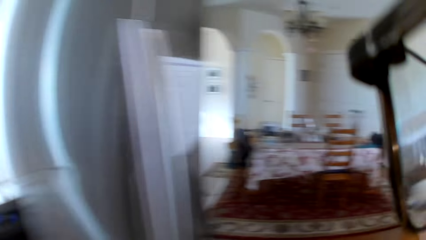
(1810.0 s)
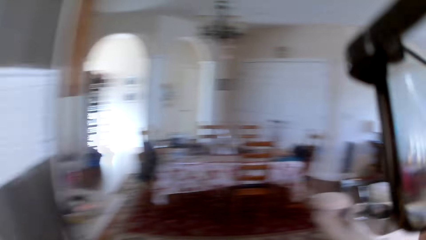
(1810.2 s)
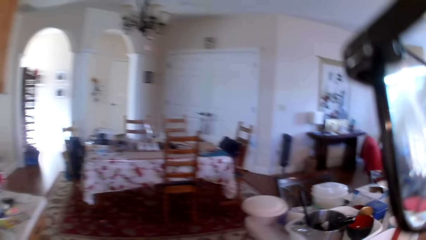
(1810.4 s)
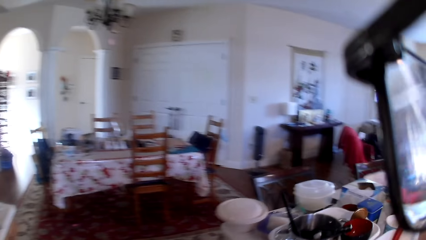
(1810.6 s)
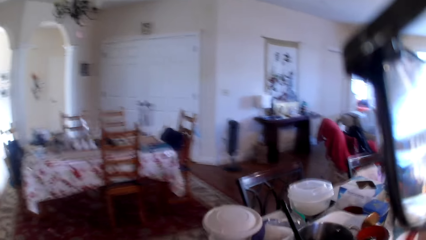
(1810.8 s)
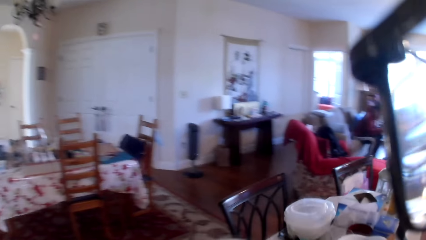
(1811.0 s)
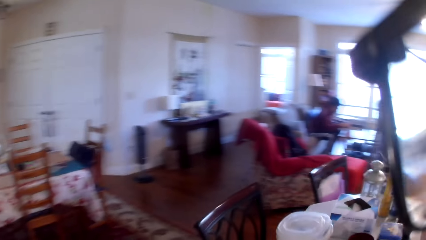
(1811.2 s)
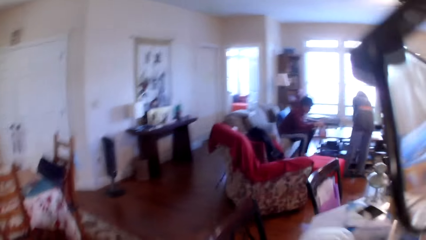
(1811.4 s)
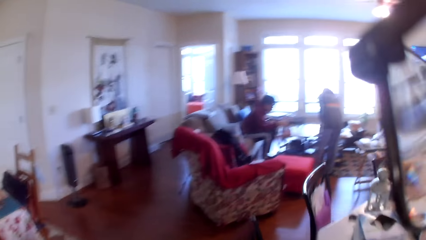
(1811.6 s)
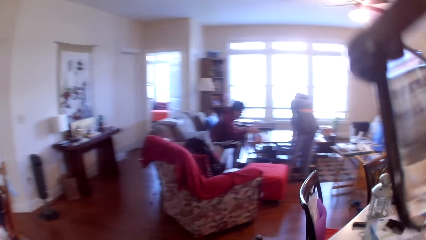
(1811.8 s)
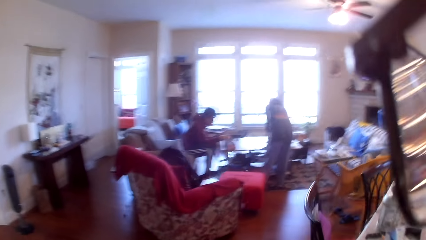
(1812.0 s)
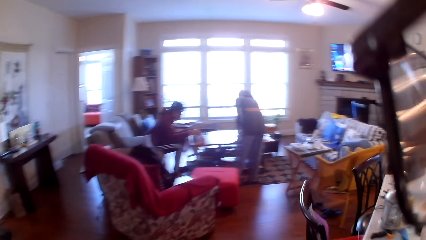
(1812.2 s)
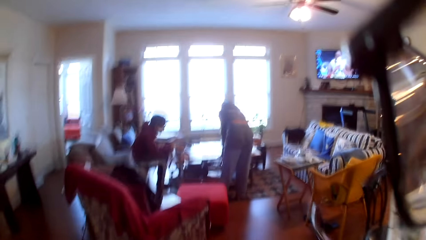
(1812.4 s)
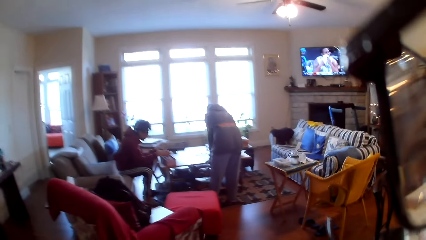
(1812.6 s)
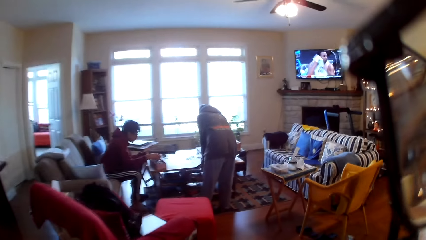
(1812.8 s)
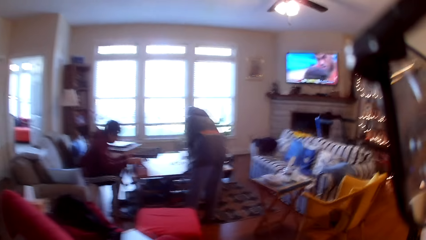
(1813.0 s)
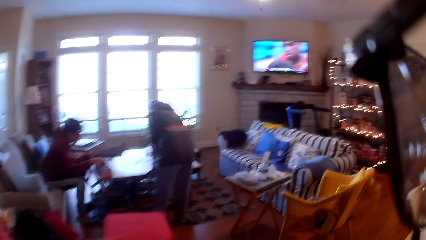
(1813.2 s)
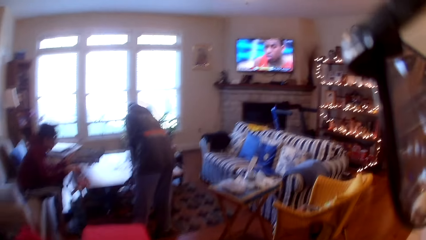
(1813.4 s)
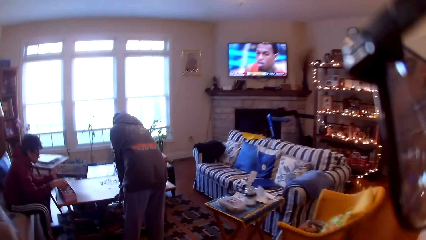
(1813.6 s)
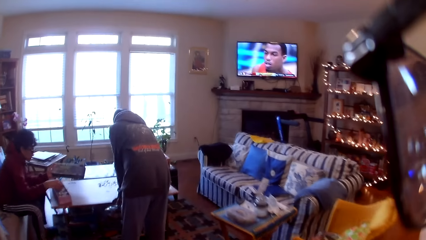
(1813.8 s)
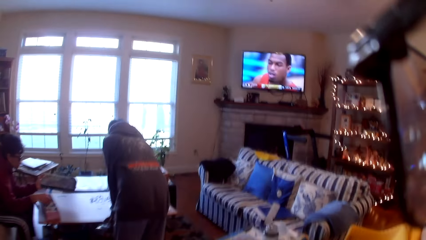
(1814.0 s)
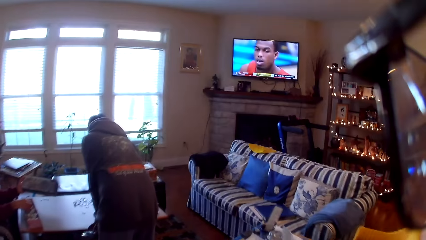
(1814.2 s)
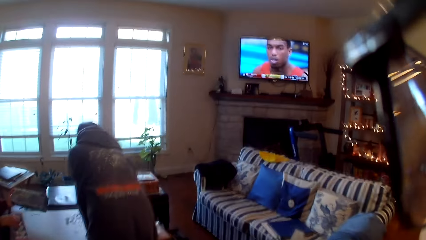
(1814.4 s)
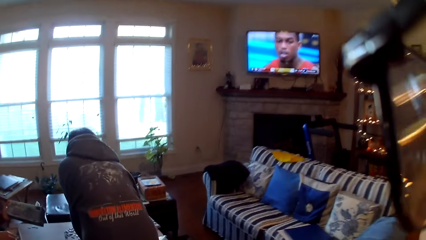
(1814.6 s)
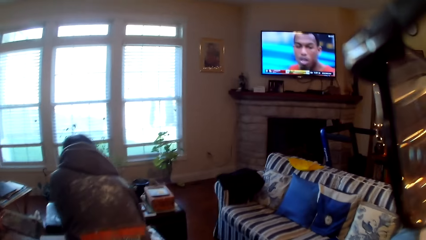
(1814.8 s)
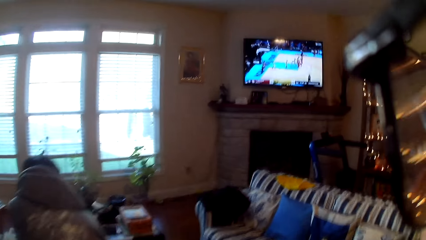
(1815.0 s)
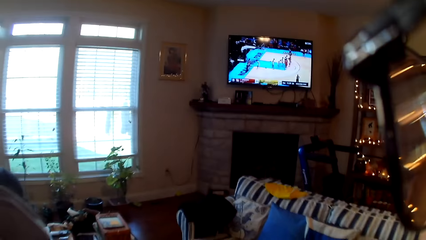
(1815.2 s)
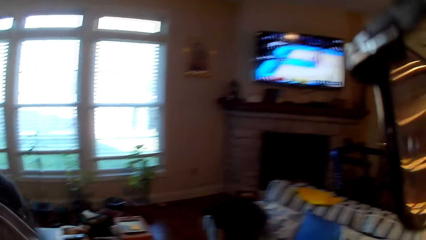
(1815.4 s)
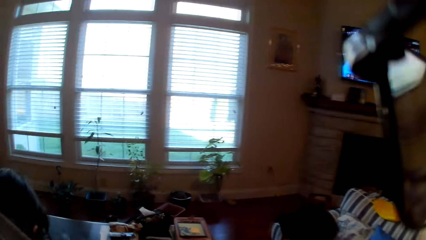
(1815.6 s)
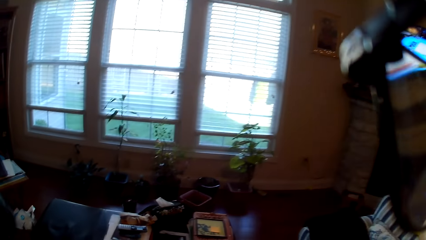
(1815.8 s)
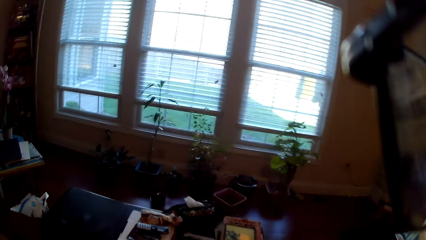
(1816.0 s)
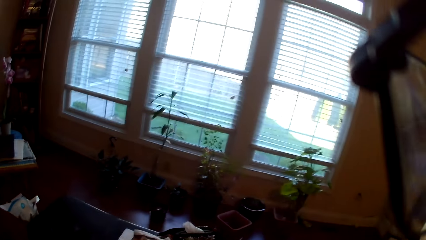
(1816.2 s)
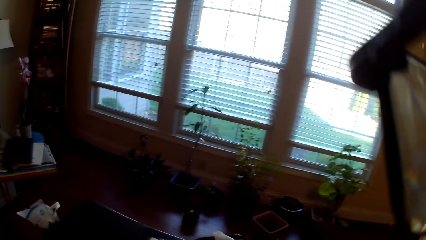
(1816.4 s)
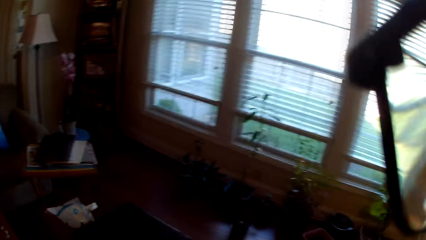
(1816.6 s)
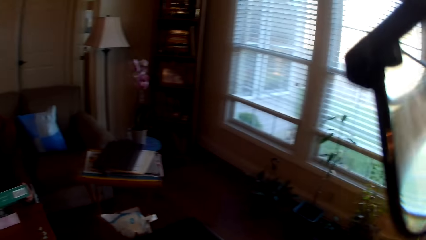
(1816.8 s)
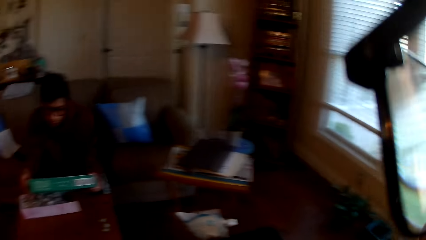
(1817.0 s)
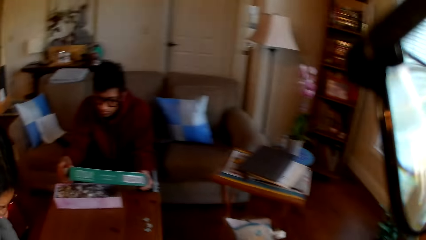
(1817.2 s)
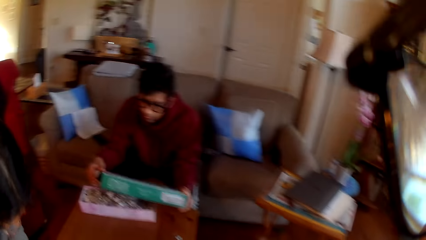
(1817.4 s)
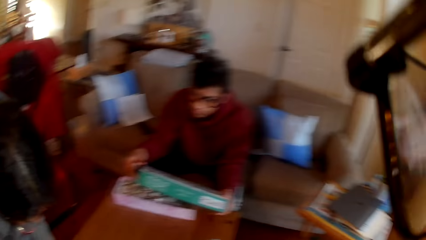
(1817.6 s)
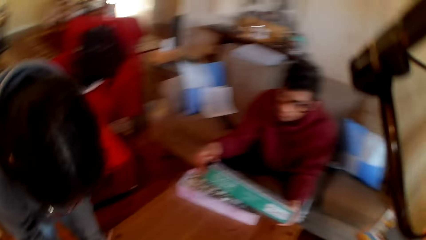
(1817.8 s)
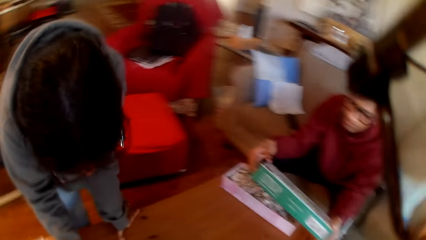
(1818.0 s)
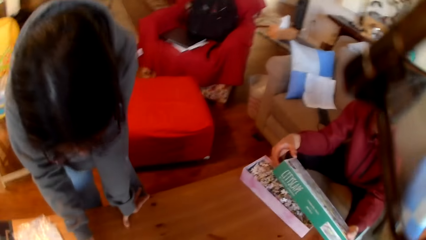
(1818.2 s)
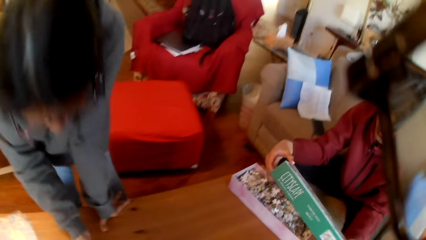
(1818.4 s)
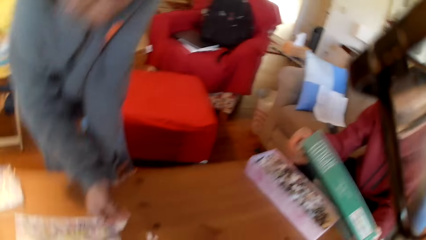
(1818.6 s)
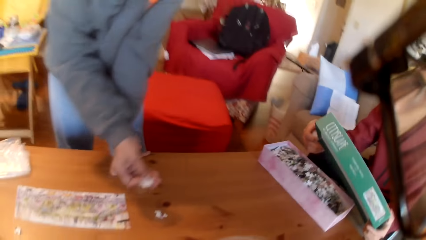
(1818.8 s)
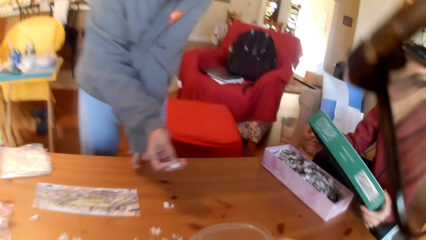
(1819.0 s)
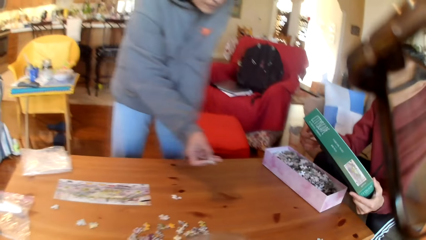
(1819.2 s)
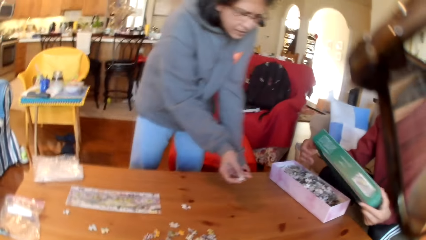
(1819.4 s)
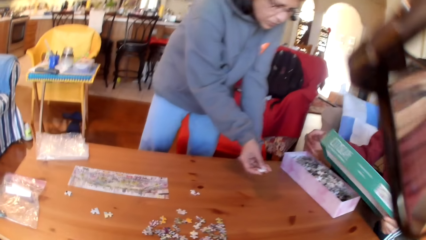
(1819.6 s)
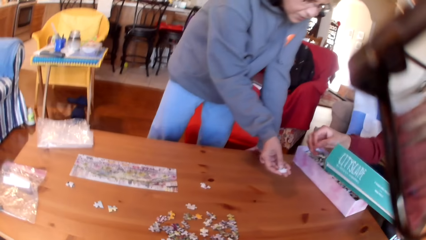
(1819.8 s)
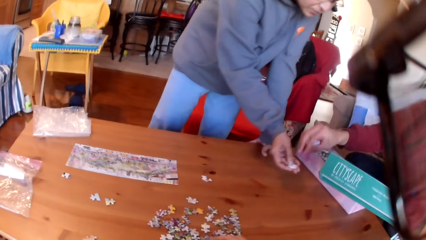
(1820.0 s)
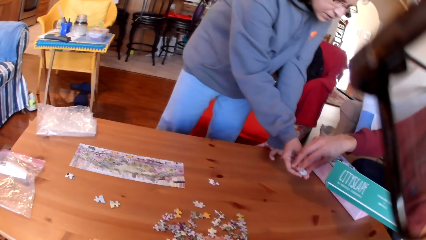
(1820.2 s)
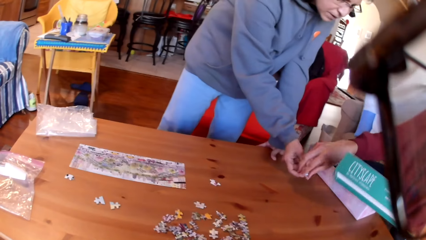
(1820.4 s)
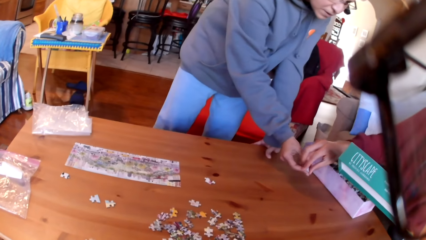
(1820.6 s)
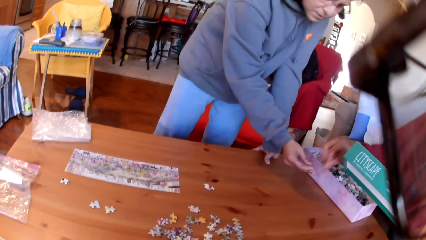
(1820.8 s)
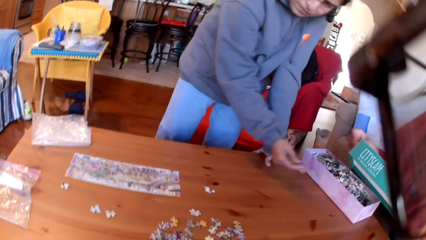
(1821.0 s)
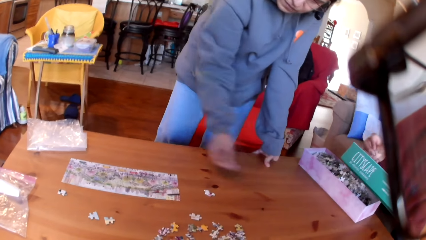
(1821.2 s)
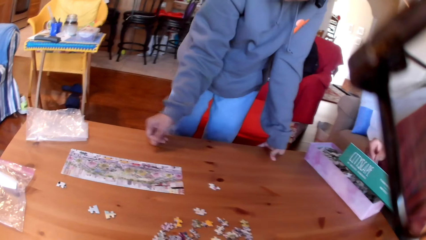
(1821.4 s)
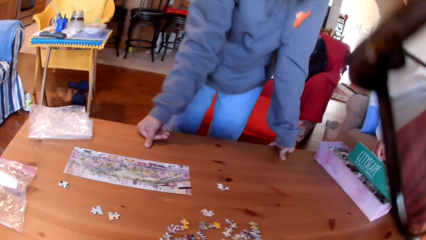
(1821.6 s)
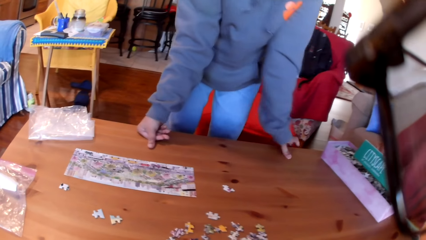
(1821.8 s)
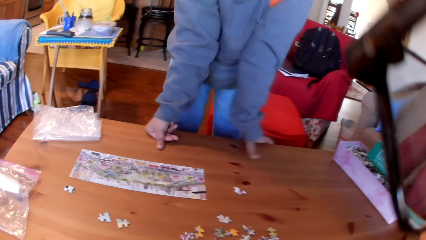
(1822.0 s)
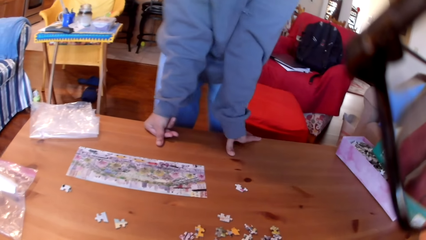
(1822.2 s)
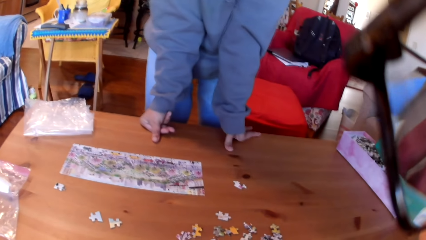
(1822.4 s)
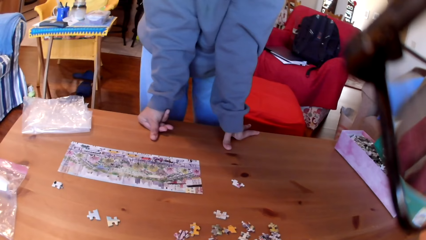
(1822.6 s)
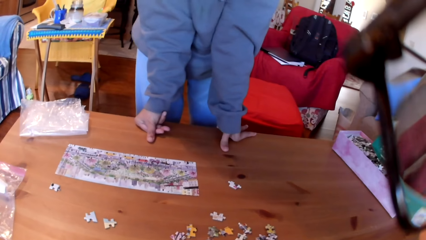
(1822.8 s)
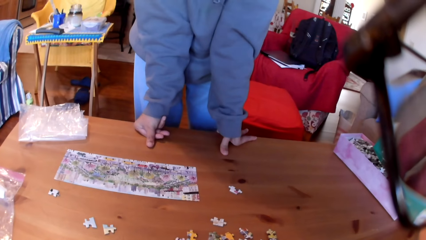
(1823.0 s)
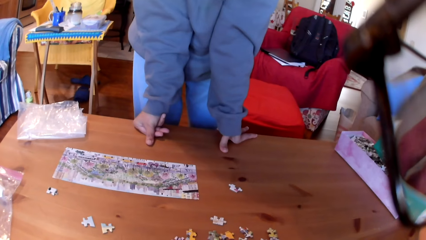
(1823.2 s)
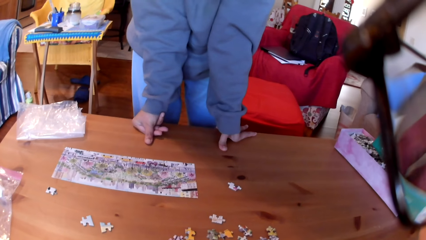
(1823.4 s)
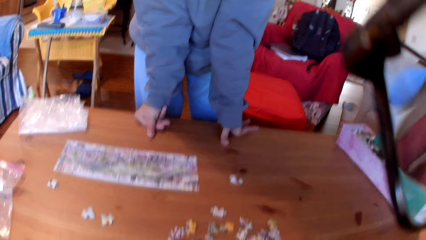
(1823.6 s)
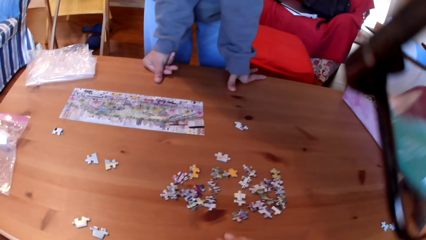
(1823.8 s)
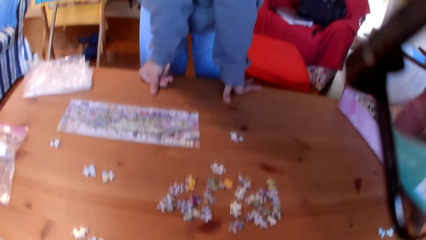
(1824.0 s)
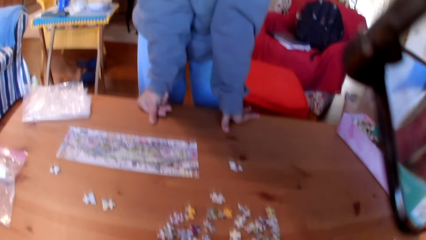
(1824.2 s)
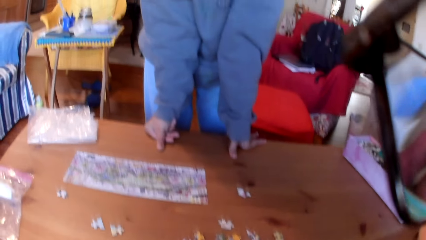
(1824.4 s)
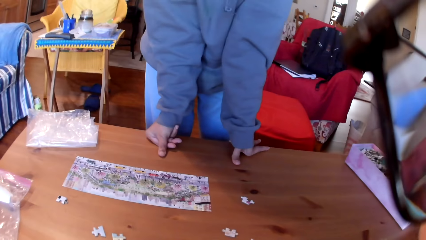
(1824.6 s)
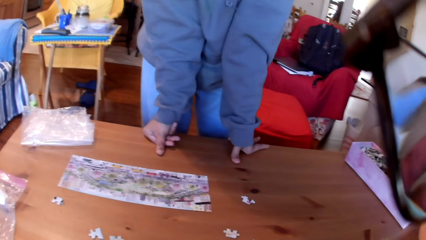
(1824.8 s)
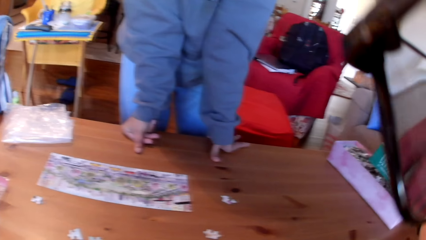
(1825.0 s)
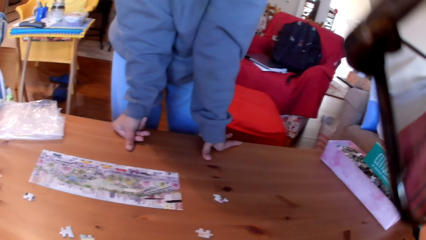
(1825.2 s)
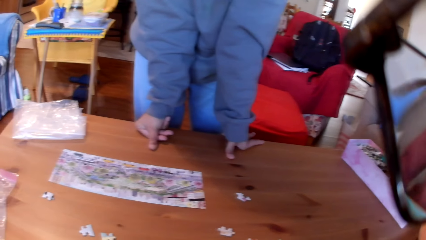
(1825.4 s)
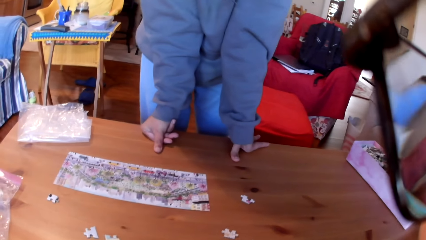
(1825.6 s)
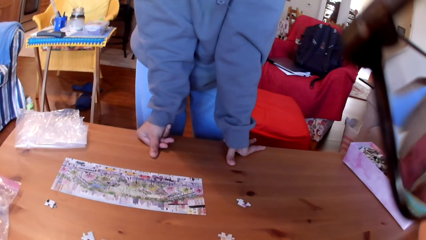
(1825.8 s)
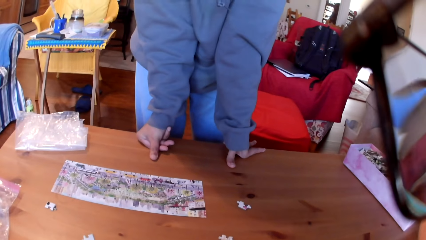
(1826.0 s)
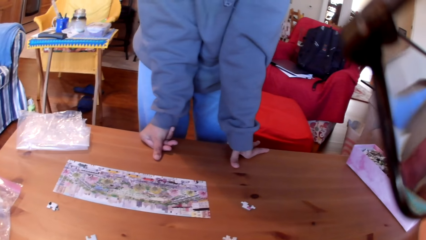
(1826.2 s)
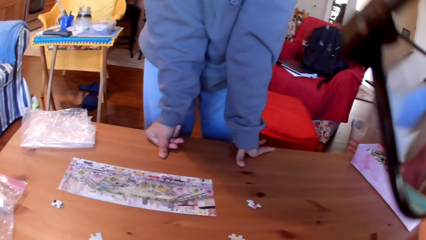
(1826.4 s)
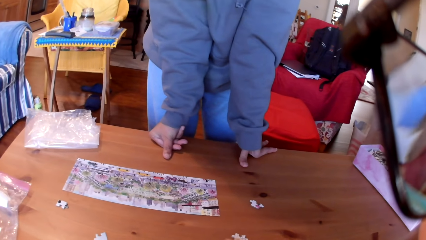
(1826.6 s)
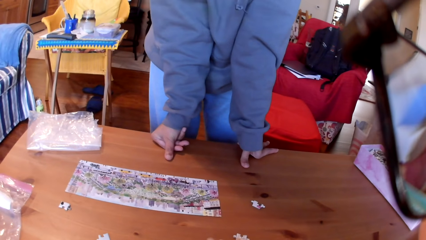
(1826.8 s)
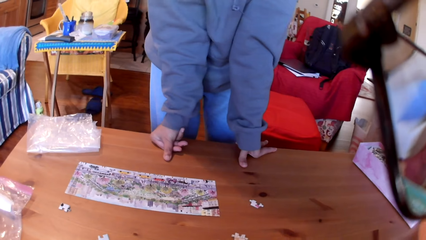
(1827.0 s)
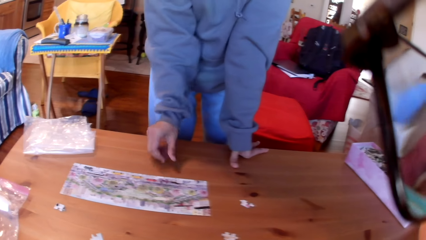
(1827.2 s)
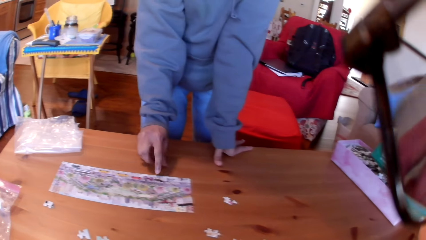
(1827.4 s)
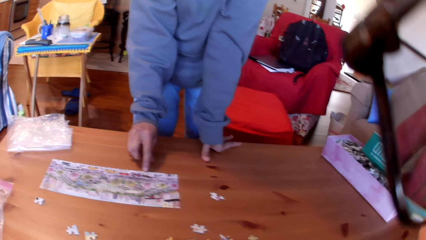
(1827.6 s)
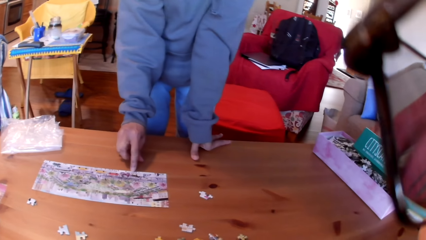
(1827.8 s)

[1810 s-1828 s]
The camera wearer sits on the couch. A woman moves beside the table and hands a man a puzzle. The woman moves beside the table. The camera wearer looks at the table. The man converses to the woman.
